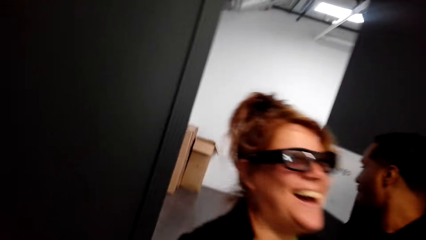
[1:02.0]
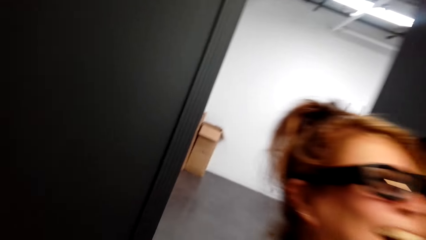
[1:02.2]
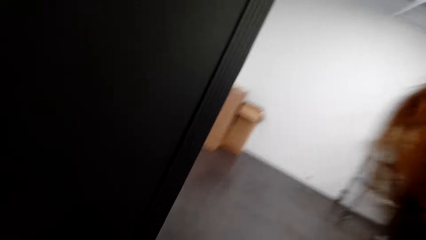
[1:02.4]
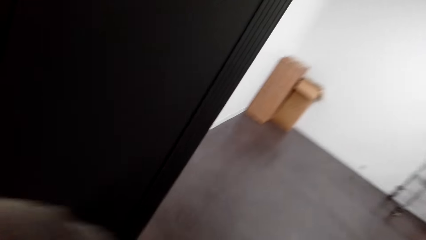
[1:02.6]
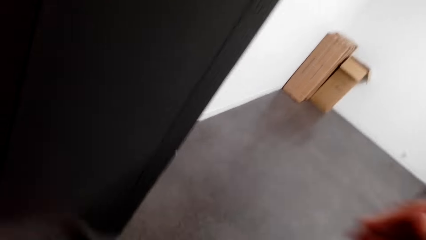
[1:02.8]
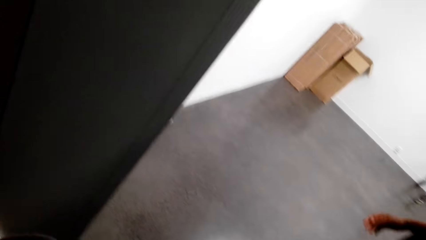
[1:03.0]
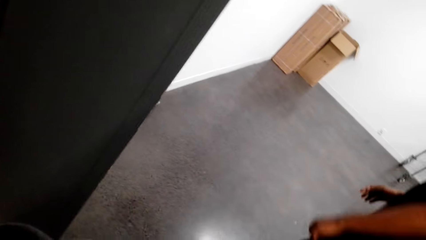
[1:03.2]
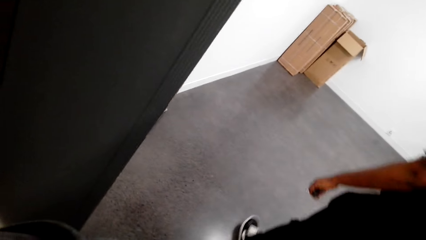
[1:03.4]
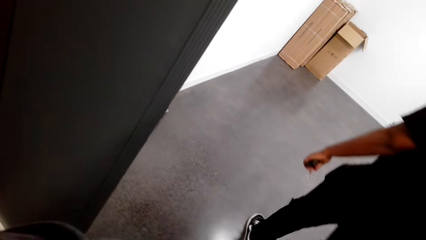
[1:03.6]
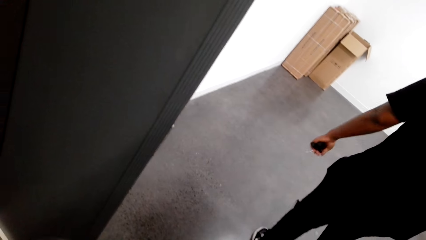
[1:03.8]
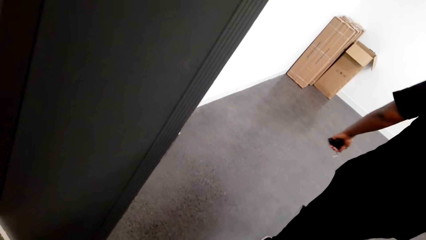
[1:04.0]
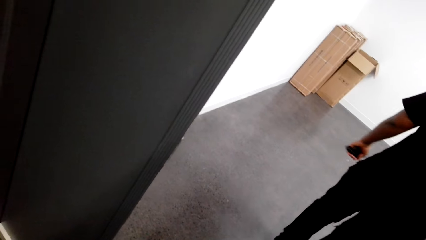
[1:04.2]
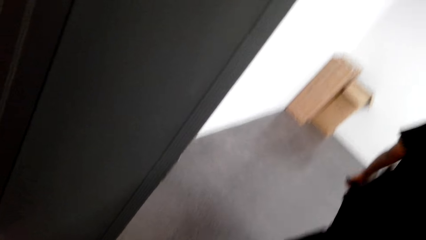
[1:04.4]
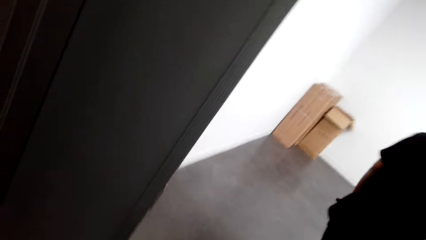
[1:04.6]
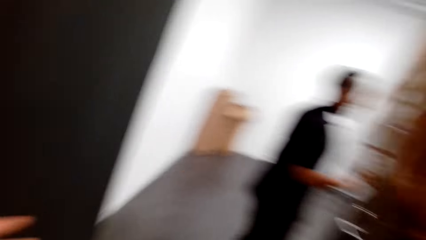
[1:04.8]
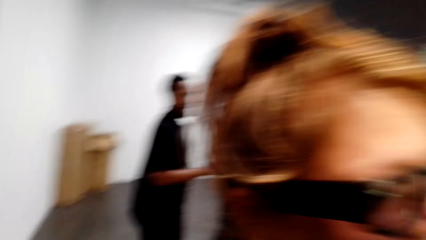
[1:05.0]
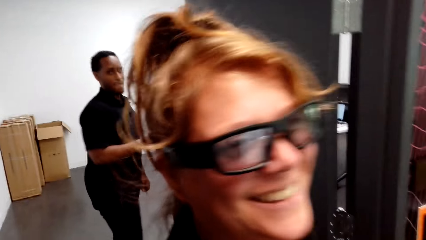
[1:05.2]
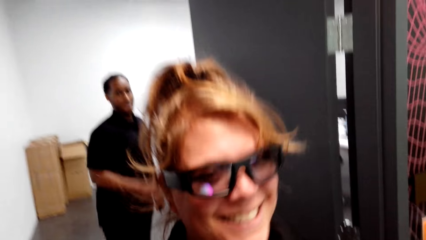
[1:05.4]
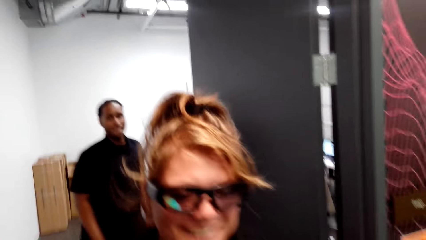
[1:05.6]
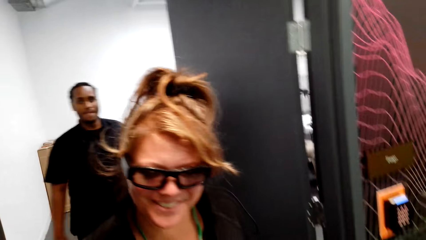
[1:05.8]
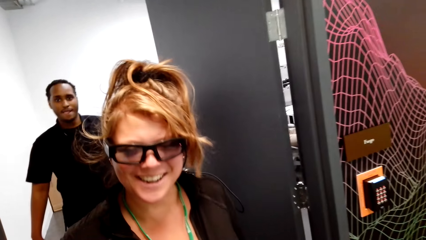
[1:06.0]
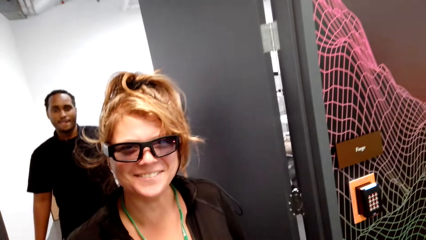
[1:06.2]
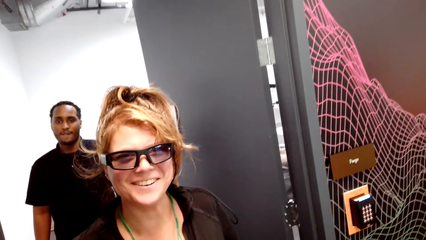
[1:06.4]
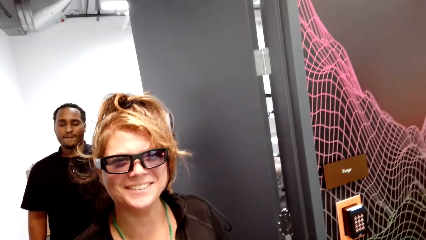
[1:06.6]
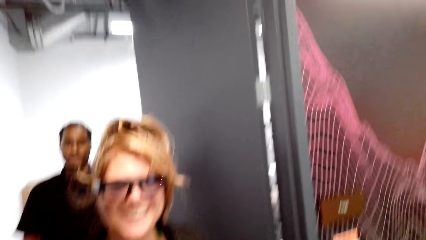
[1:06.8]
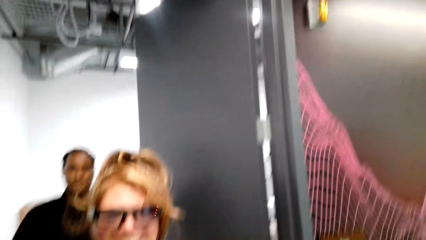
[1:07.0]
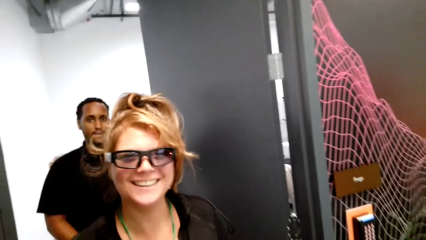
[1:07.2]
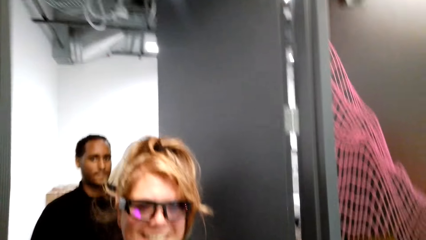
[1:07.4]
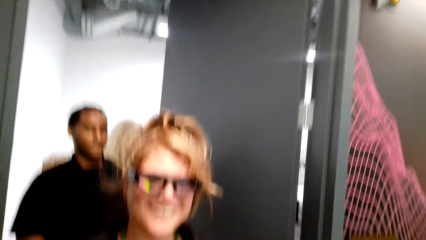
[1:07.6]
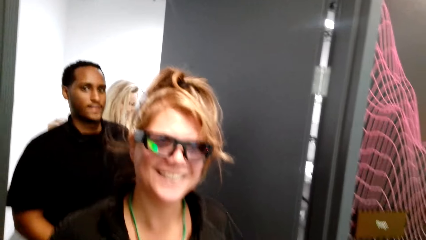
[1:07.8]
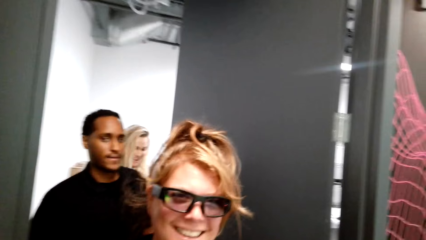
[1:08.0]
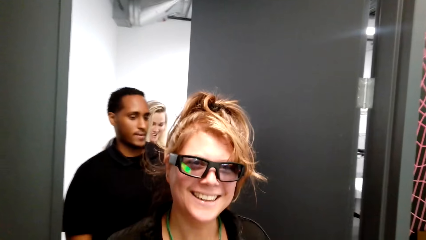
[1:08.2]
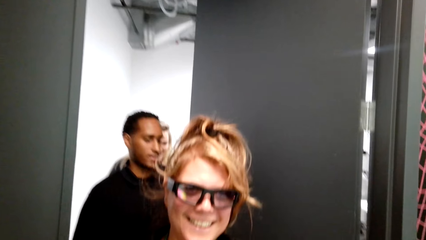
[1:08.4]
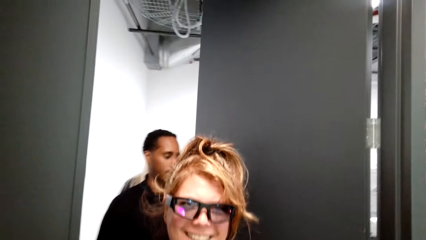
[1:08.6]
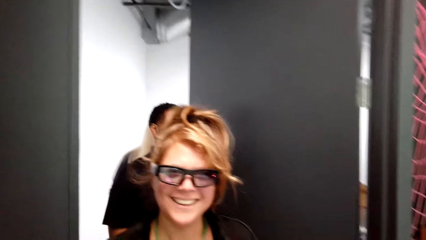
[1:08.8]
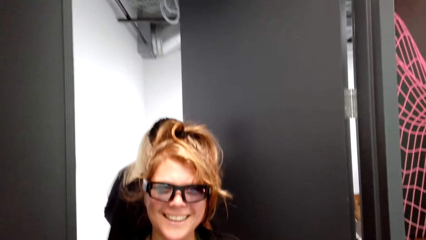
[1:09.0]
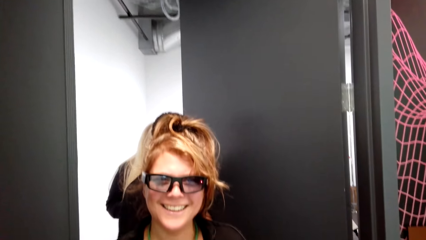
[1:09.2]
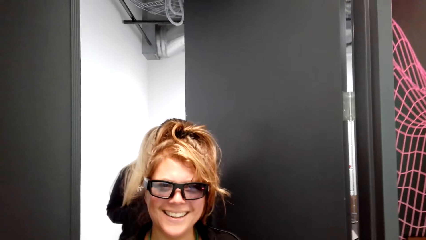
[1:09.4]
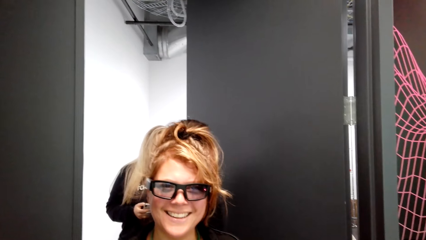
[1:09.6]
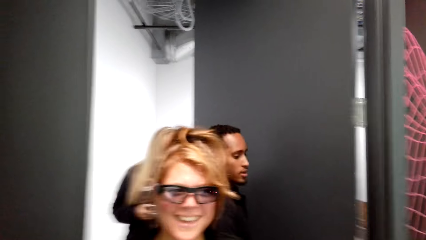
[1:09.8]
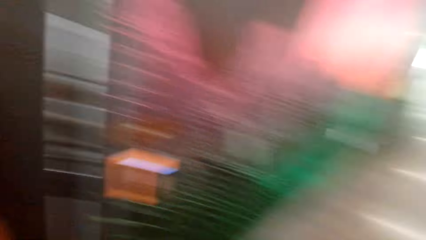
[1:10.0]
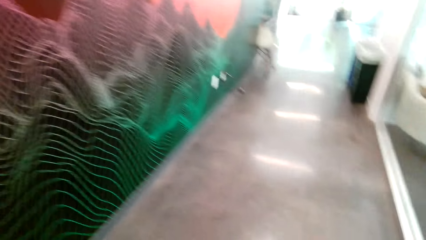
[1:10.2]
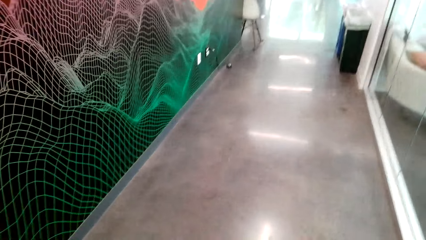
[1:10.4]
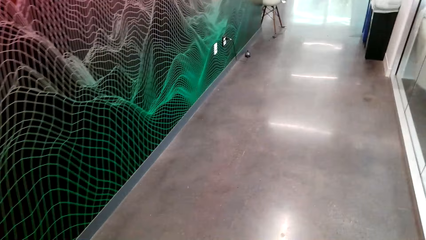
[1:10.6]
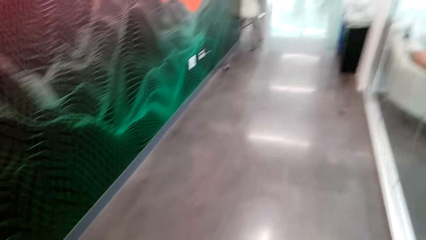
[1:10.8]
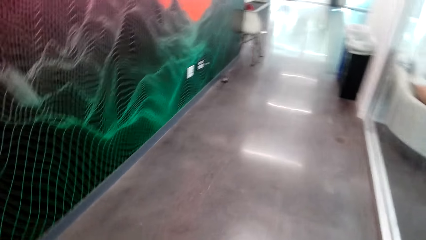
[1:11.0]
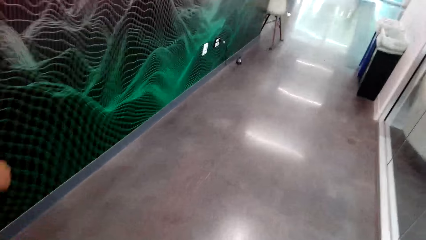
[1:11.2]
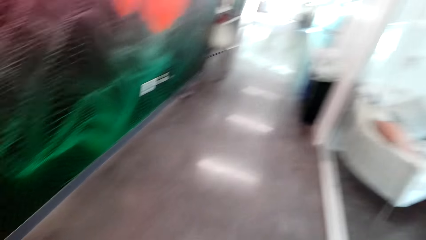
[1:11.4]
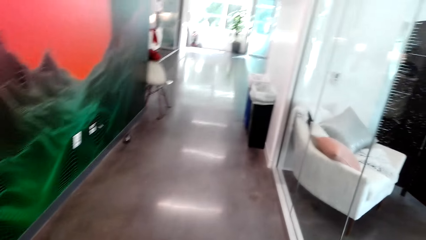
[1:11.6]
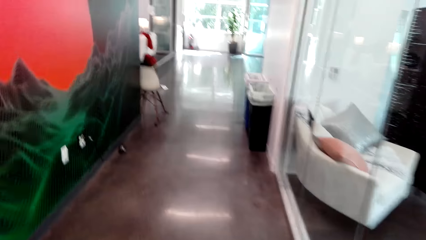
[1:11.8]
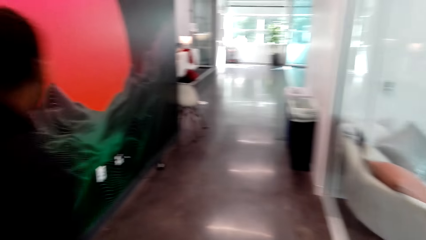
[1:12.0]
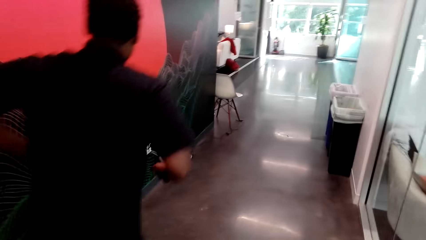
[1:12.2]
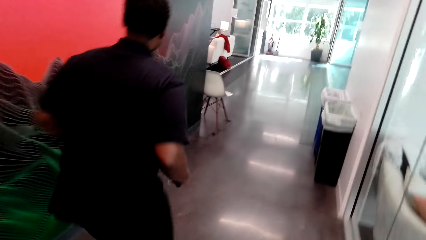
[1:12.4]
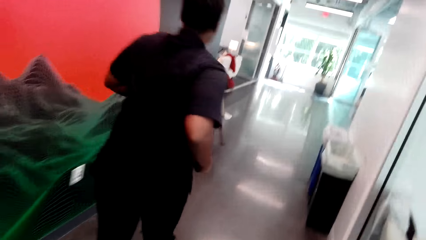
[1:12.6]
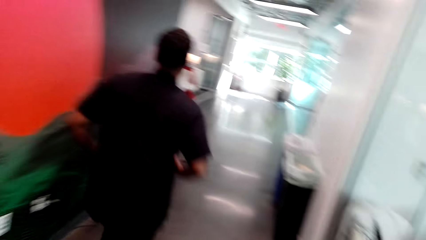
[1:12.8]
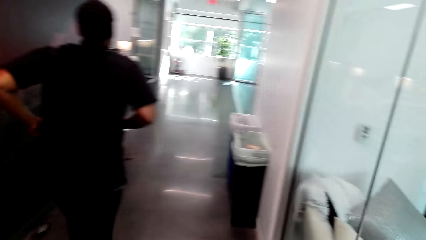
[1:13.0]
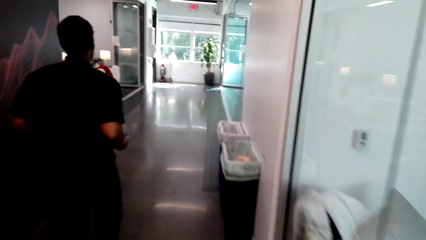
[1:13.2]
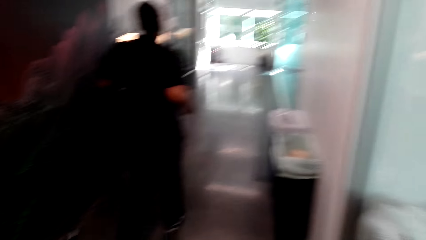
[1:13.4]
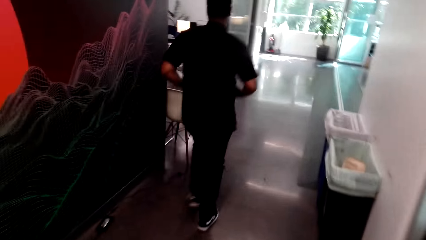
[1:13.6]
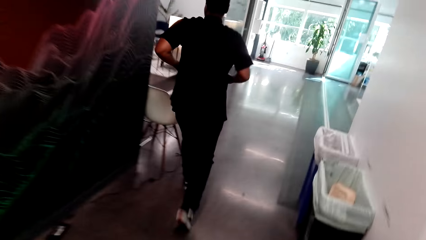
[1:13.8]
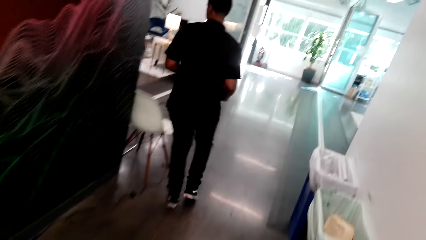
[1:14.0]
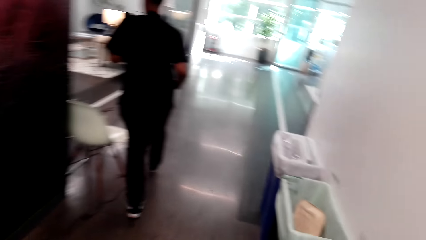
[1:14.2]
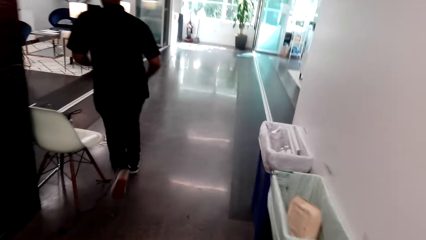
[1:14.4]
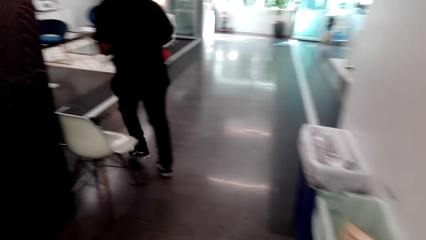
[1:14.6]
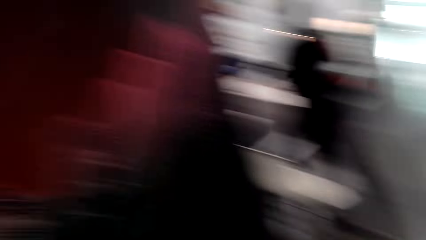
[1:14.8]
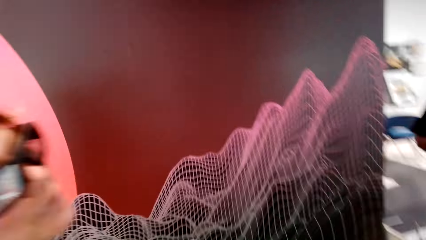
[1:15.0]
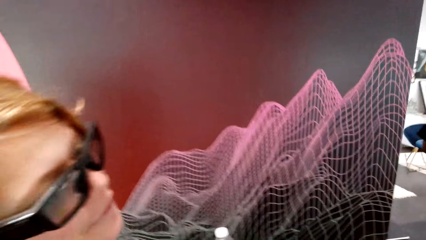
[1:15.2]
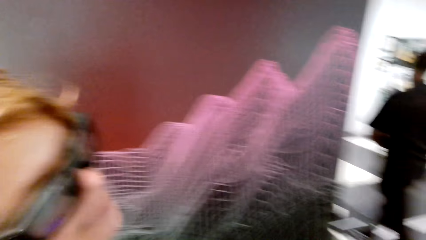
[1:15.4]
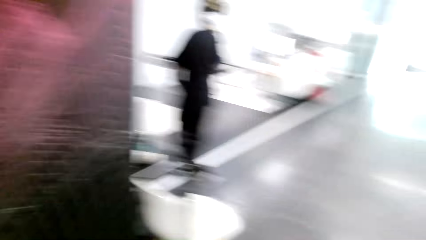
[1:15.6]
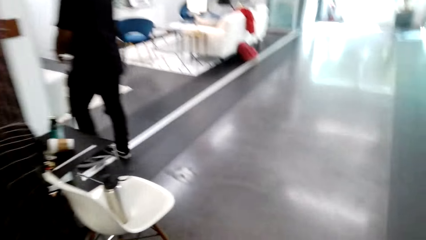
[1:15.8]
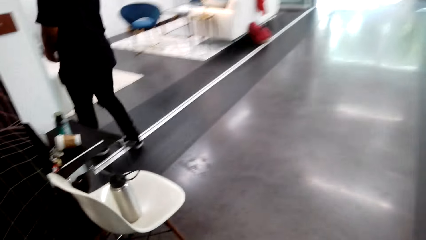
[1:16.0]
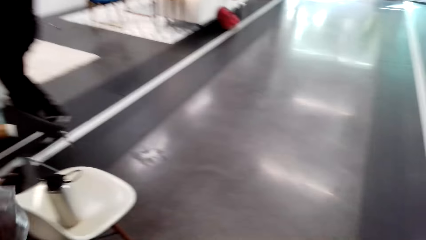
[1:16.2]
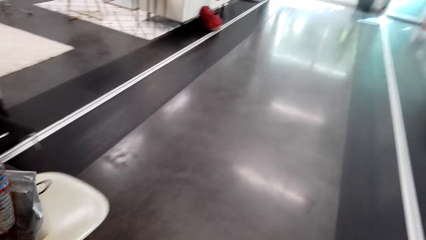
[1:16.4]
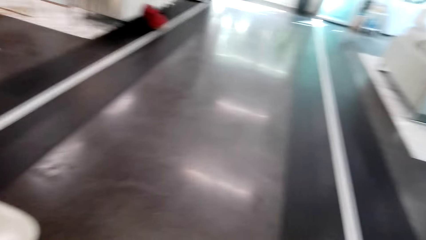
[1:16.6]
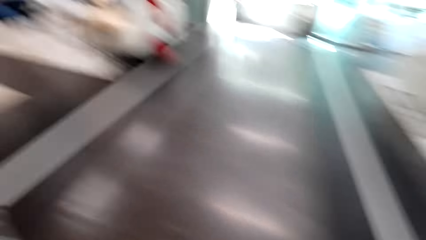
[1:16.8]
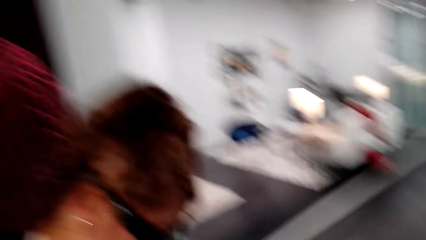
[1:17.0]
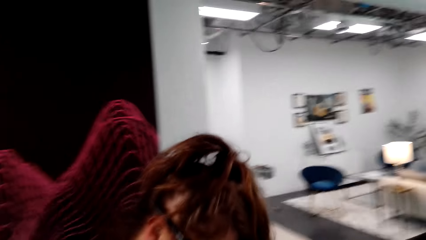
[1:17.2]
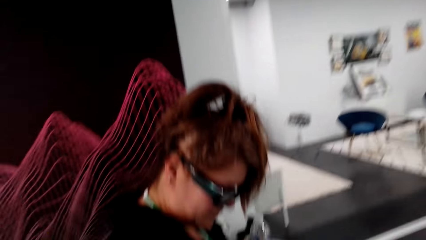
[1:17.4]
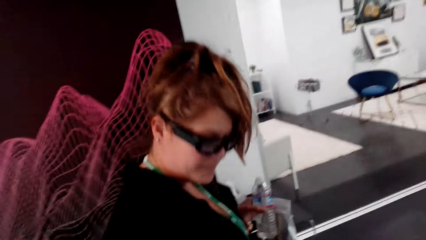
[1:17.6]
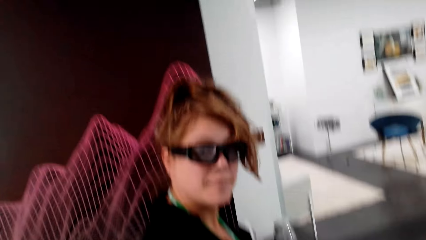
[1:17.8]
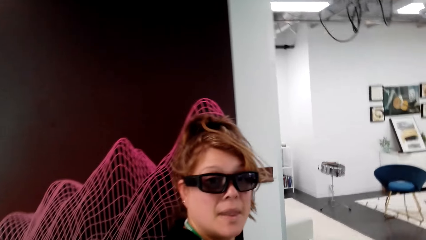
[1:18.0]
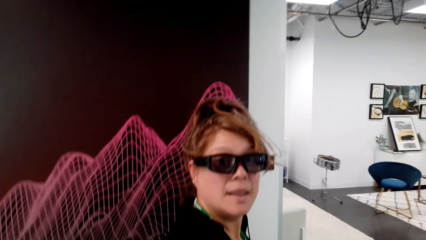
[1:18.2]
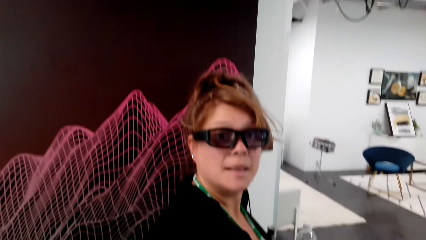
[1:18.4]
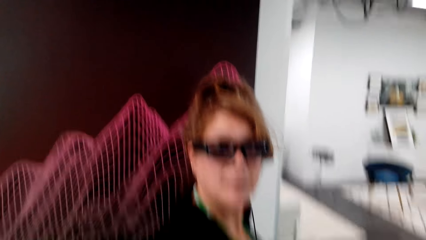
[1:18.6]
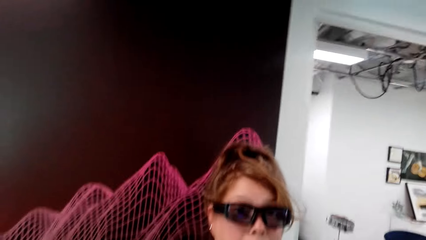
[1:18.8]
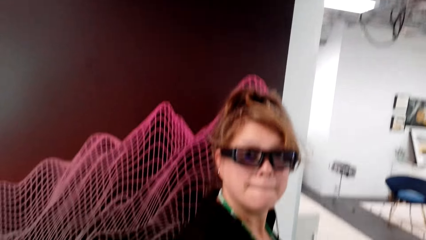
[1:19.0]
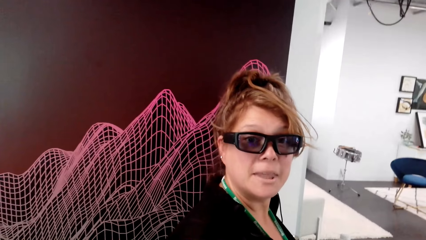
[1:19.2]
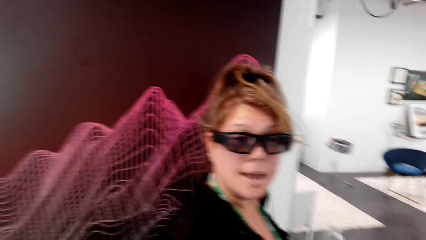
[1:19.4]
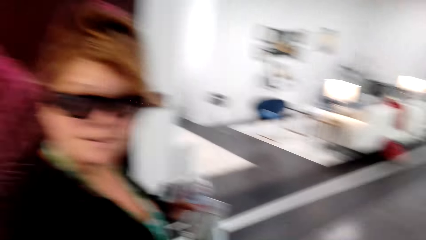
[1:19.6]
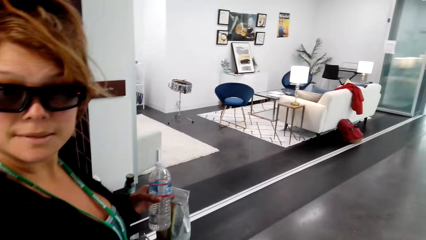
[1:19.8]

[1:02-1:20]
A person walks out of the door. Another person walks in a room. The second person turns and walks out of the door. The first person stares at the door. The second person walks out of the door. The camera wearer moves around. They walk around. The second person runs around. The first person walks around. The second person walks around. The camera wearer looks around. The first person looks up.
